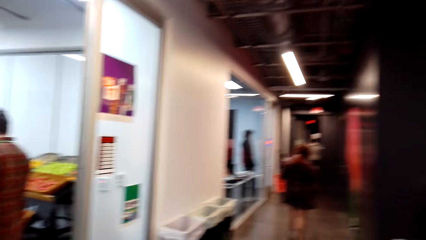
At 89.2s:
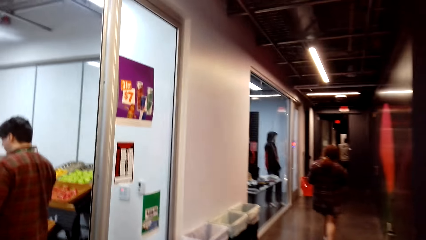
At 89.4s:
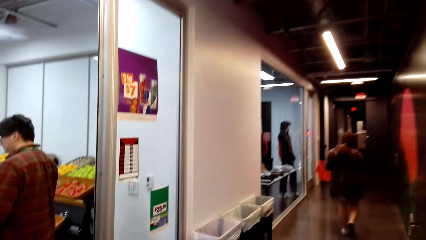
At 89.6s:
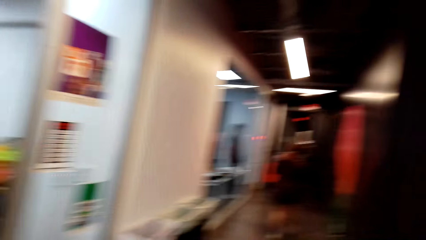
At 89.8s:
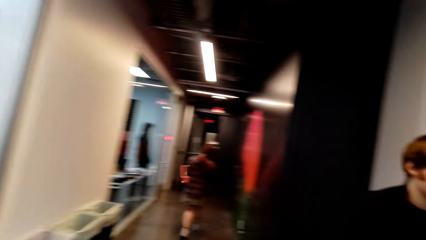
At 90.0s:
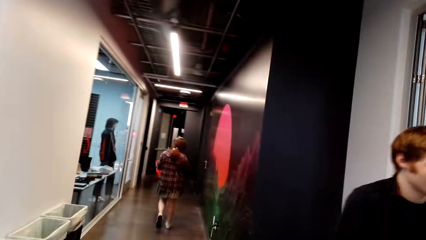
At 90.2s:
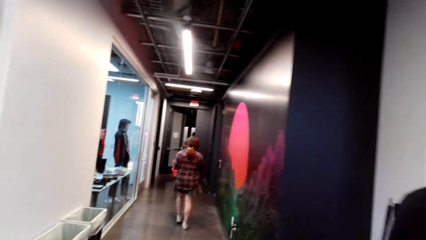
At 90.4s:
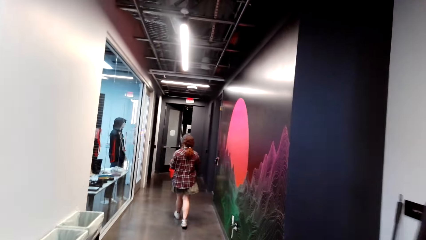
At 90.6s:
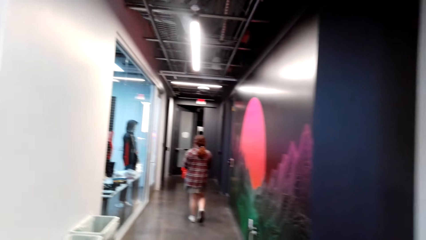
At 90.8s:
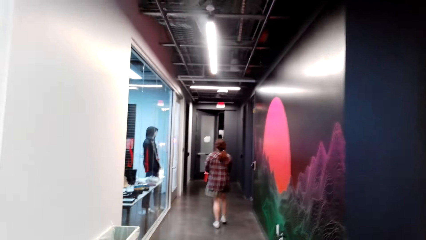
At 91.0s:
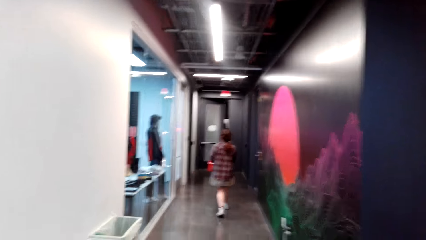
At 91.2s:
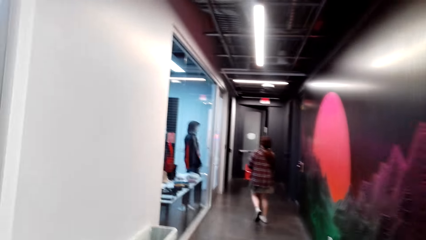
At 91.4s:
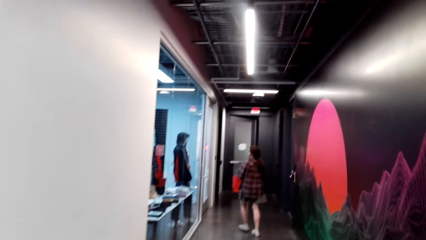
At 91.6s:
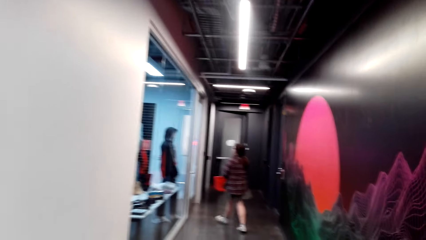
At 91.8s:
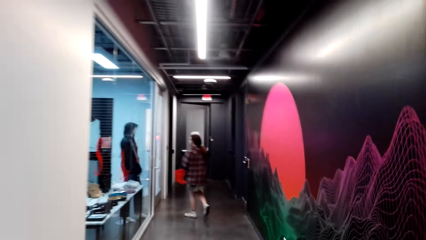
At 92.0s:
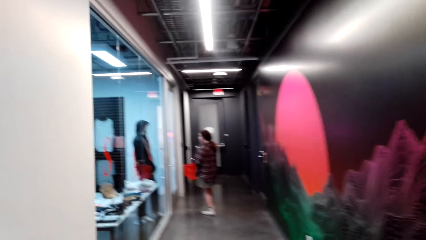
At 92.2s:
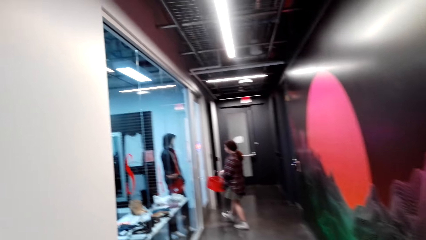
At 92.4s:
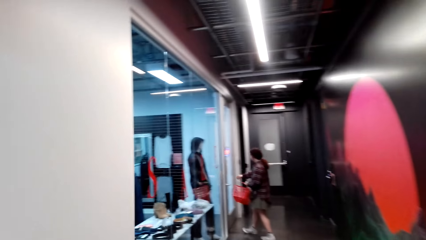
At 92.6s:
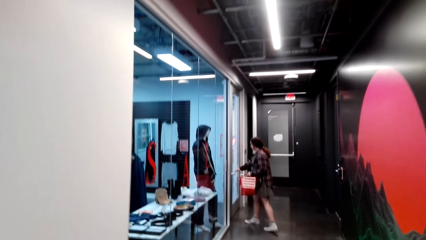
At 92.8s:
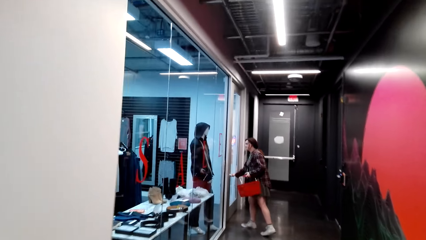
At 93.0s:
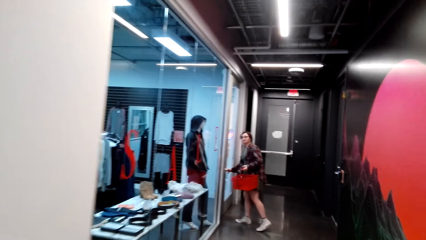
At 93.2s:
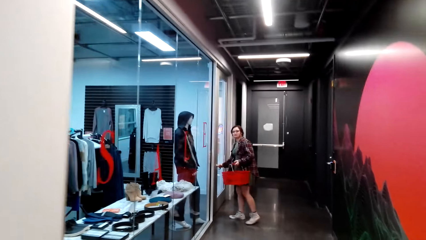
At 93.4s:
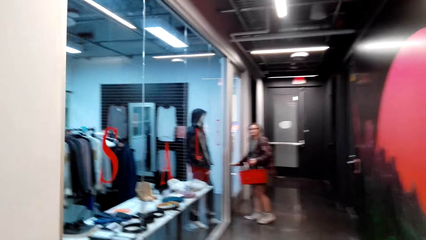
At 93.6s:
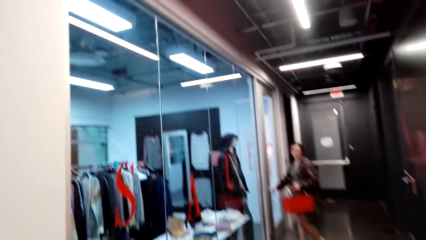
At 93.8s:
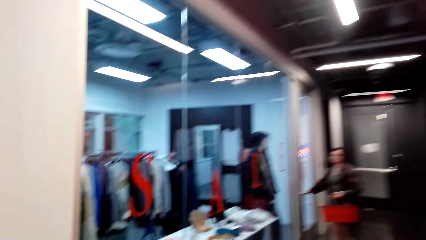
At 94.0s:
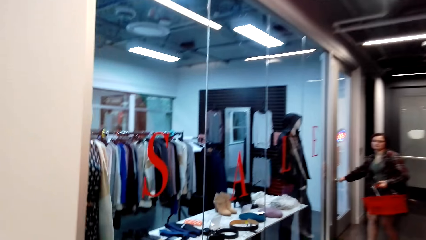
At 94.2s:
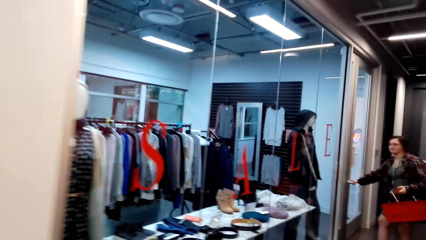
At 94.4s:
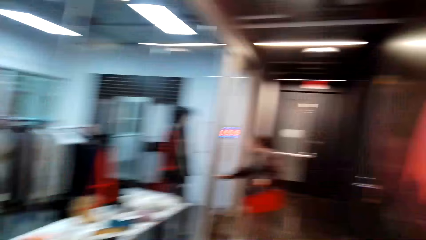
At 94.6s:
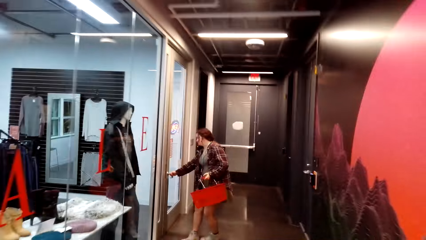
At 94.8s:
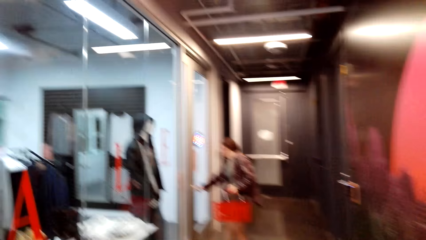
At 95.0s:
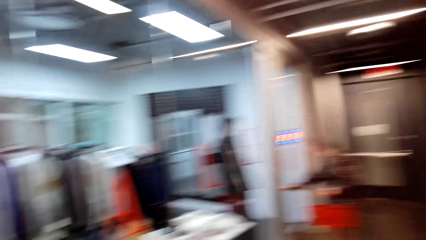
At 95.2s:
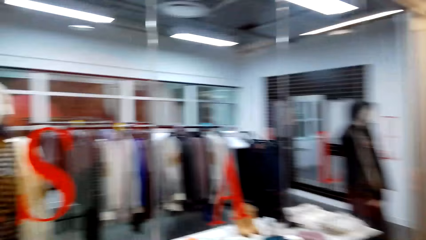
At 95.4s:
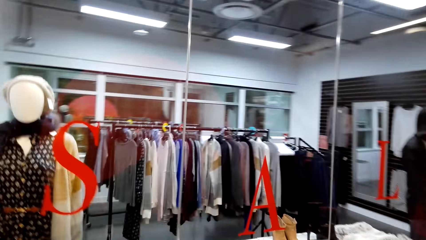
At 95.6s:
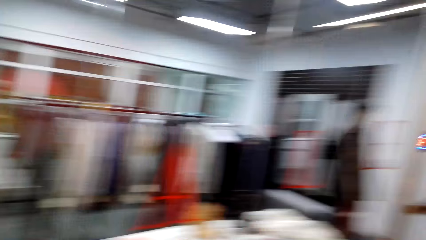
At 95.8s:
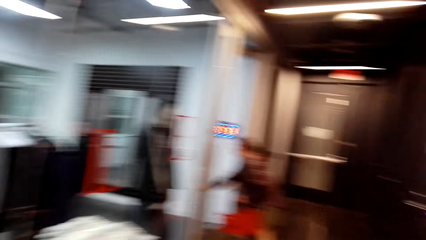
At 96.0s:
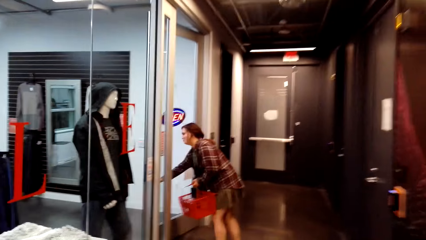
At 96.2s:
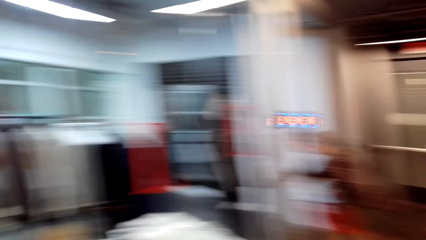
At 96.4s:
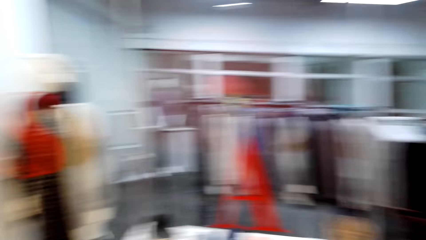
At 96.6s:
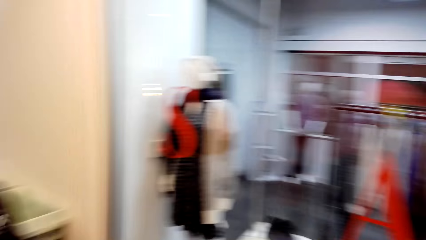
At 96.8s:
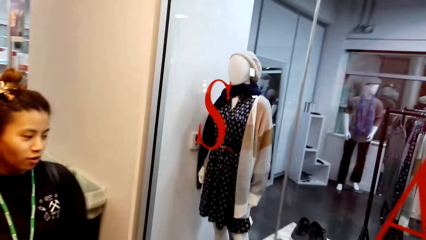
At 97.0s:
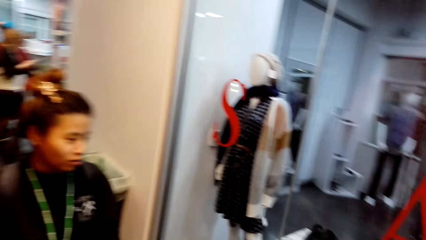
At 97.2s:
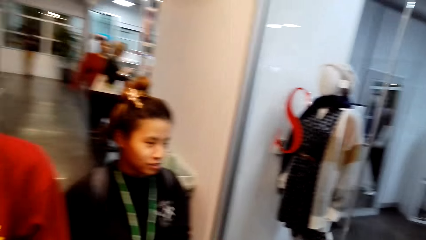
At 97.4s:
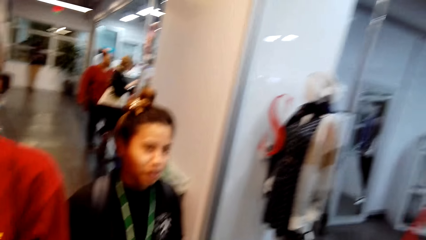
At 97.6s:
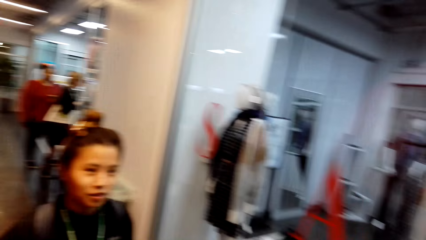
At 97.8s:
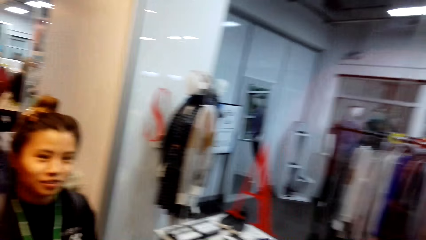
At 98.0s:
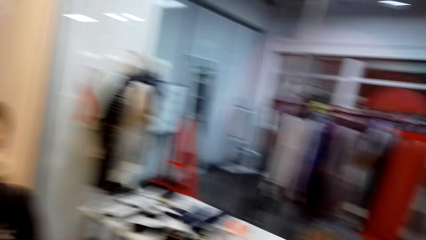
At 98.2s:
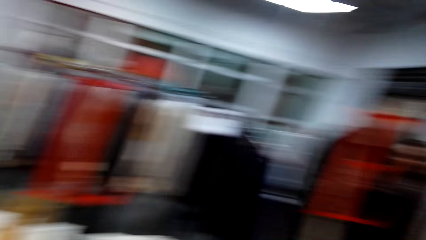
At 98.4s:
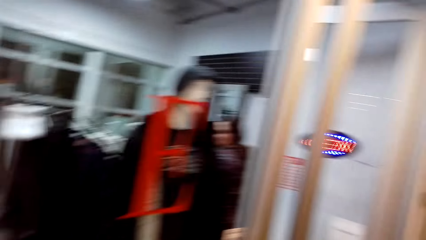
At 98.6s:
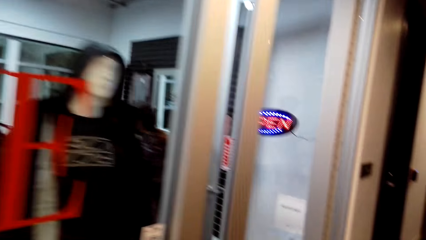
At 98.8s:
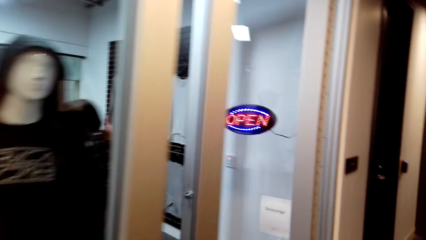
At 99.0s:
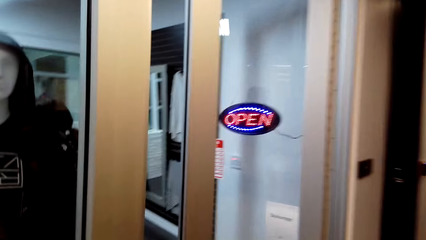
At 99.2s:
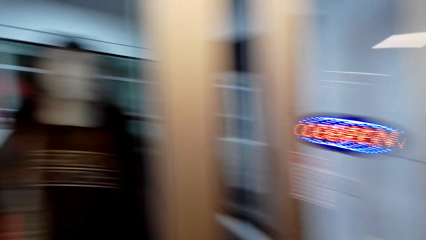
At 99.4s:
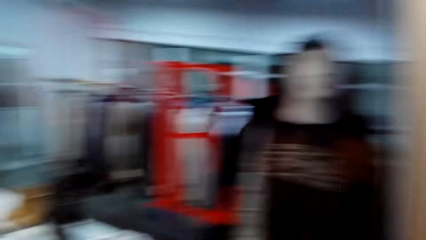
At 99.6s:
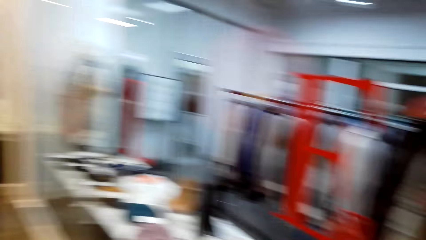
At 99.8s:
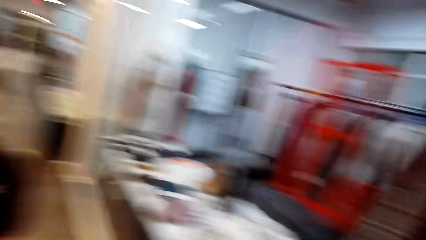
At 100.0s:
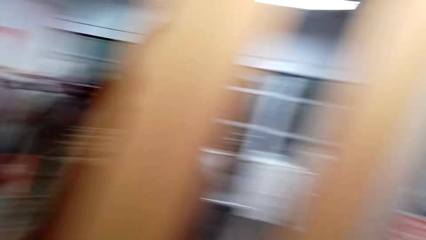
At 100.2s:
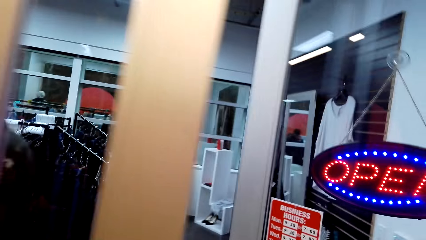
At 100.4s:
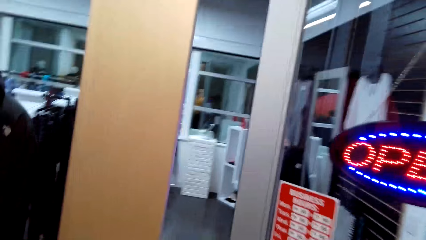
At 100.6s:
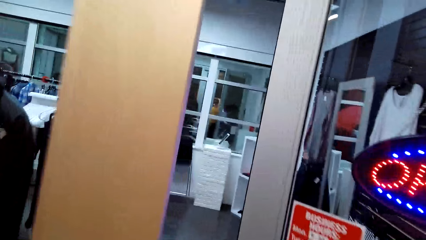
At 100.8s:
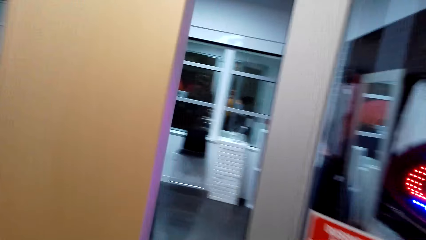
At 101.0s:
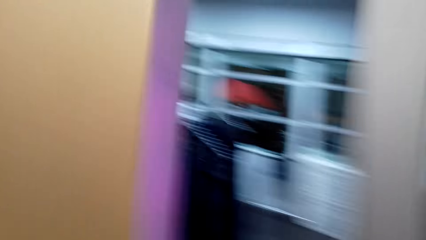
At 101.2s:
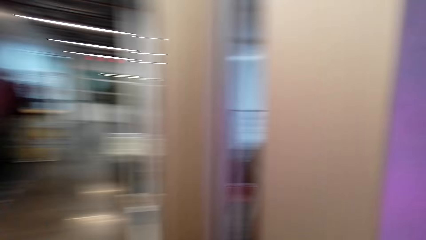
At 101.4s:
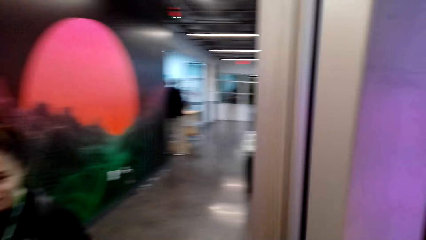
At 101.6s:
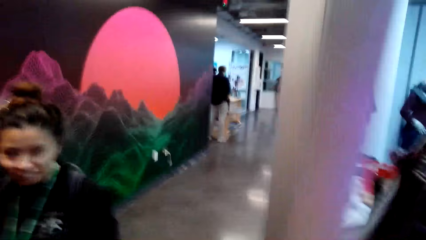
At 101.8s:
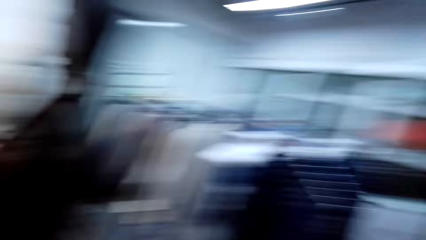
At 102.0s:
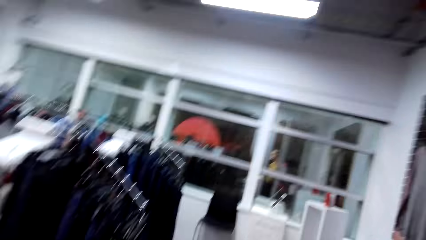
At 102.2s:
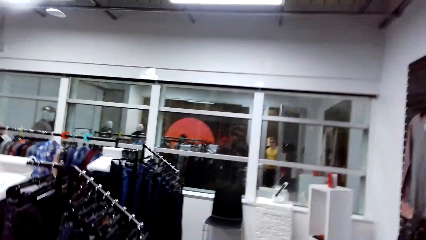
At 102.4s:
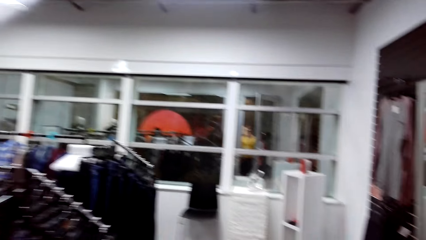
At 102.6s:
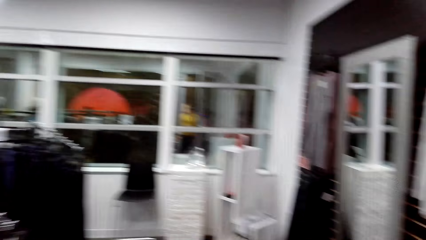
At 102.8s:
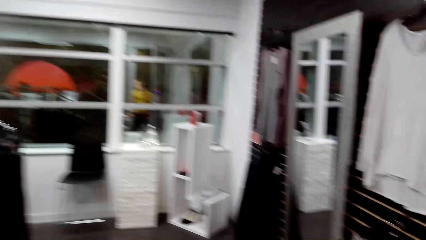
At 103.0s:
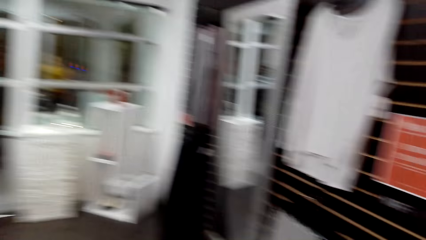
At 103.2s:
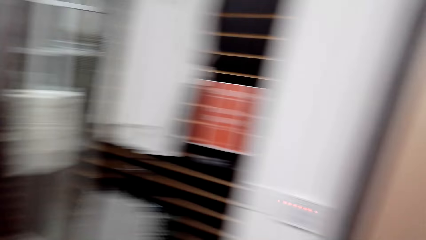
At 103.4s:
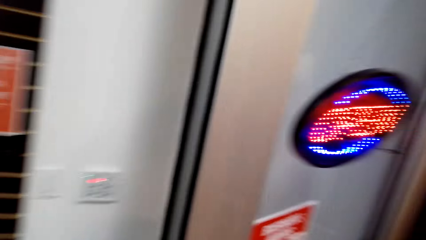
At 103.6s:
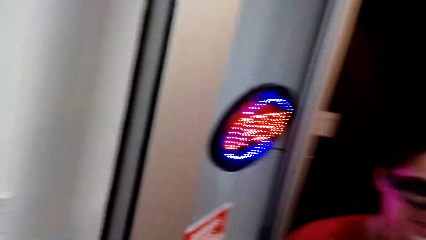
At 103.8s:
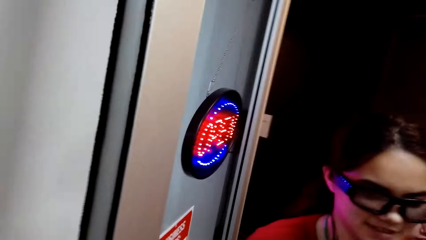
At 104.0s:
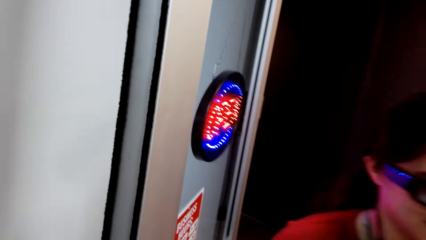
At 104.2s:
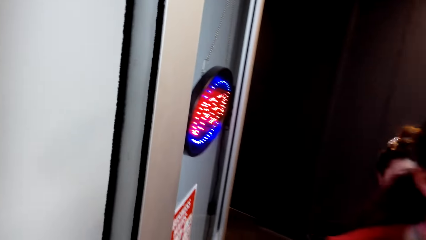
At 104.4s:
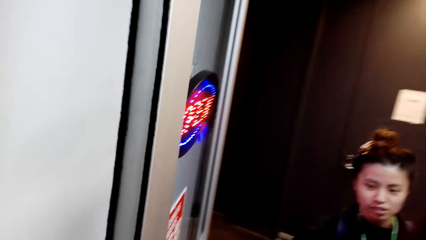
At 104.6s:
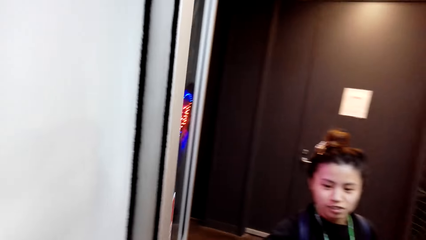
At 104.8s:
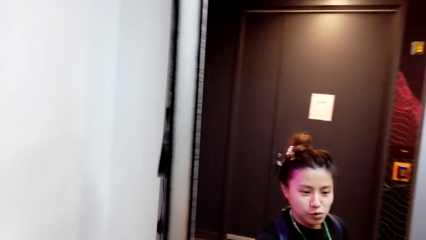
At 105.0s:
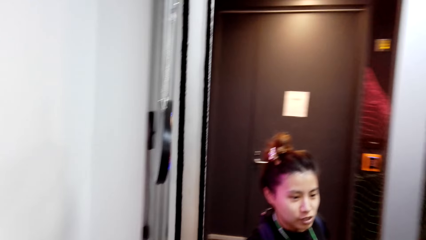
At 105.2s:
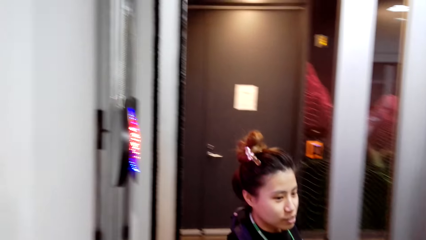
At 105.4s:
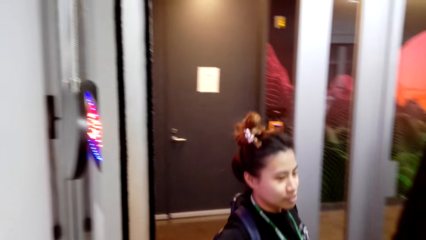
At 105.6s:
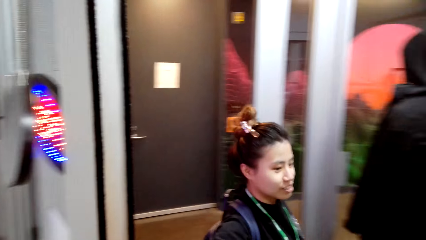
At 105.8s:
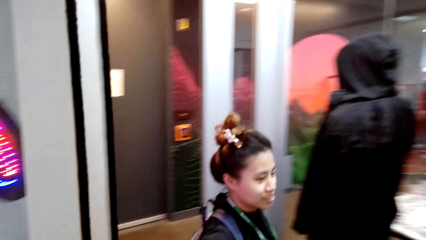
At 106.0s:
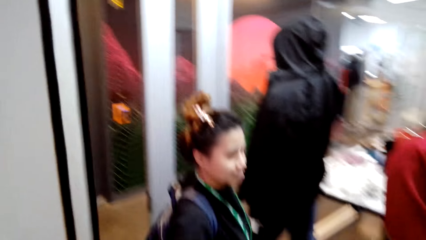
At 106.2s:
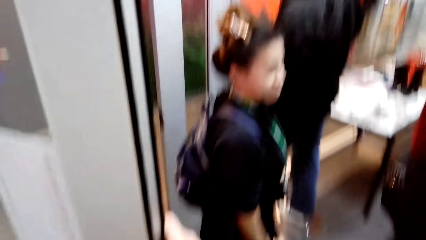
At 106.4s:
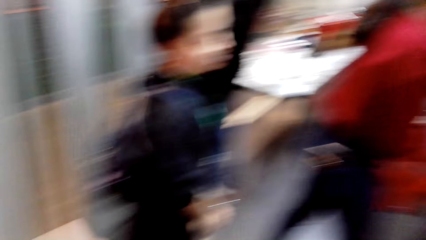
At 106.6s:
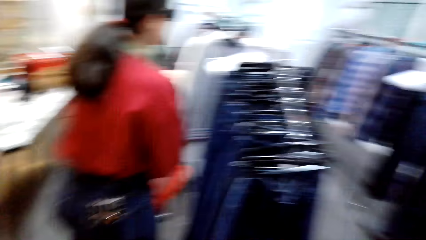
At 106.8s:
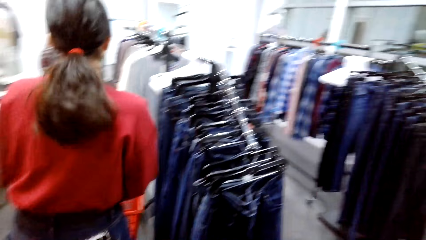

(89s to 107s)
The camera wearer walks forward. The woman opens a door. The camera wearer looks at another woman. They walk forward. The other woman walks through the door.
